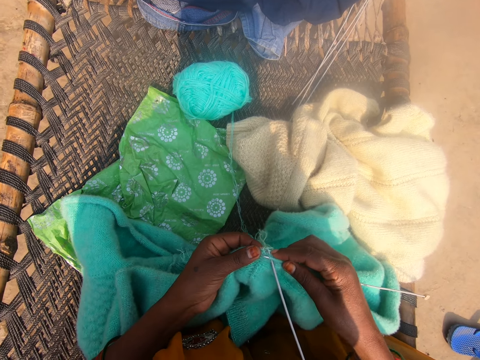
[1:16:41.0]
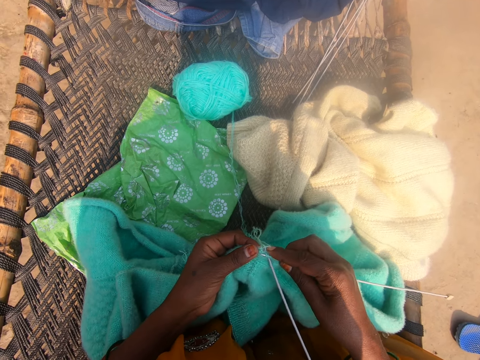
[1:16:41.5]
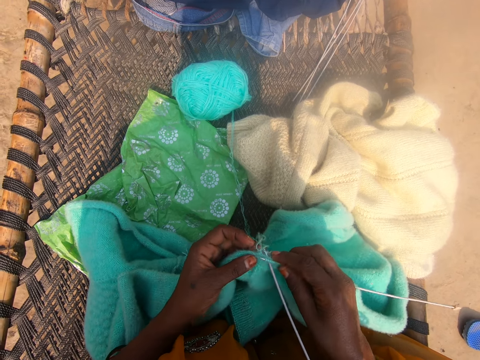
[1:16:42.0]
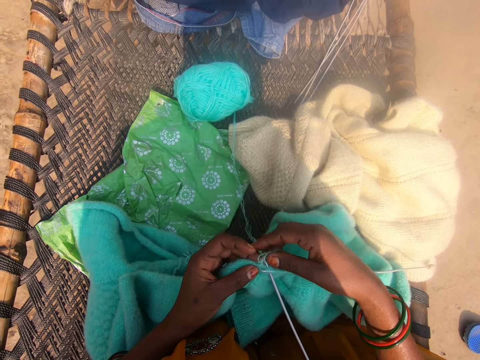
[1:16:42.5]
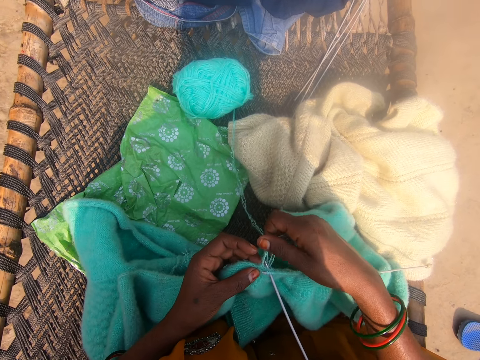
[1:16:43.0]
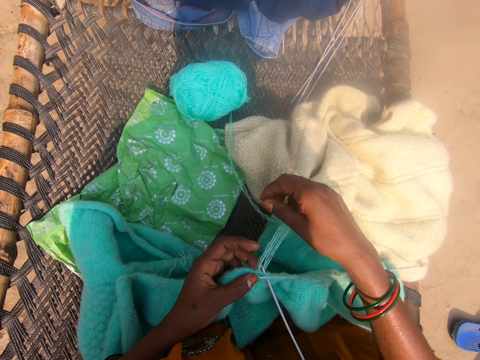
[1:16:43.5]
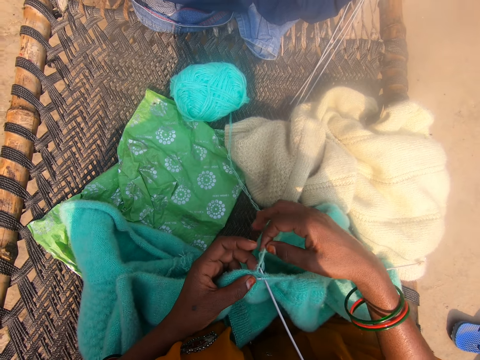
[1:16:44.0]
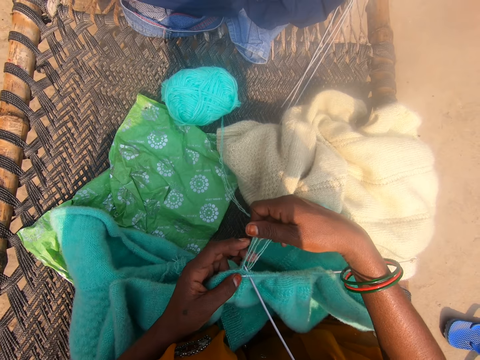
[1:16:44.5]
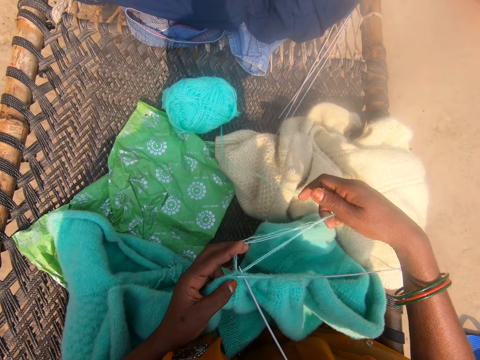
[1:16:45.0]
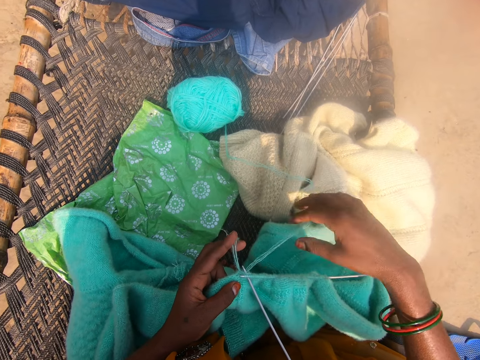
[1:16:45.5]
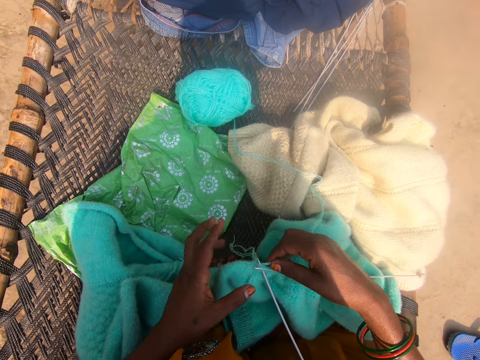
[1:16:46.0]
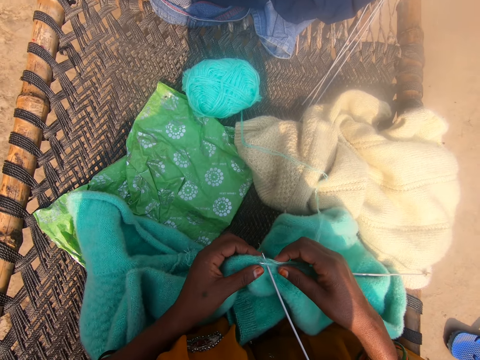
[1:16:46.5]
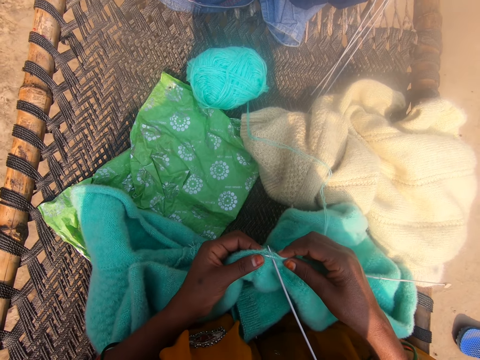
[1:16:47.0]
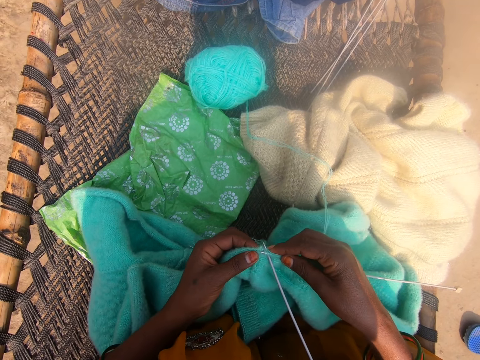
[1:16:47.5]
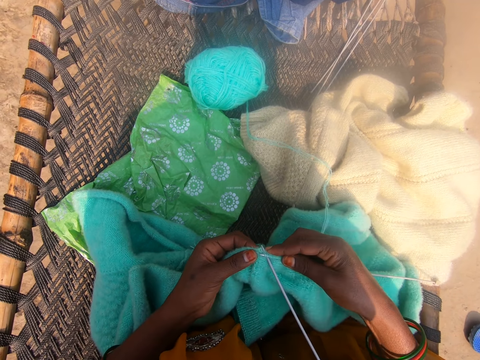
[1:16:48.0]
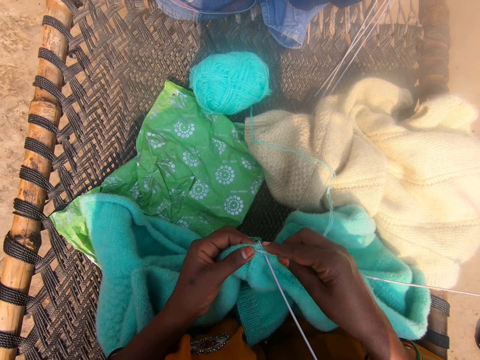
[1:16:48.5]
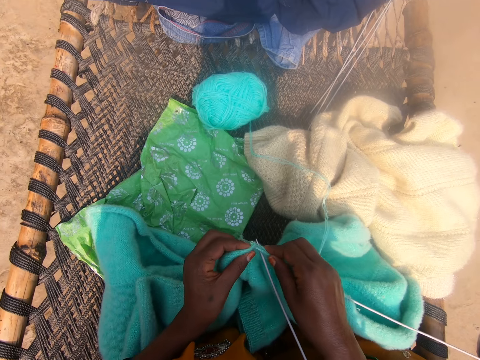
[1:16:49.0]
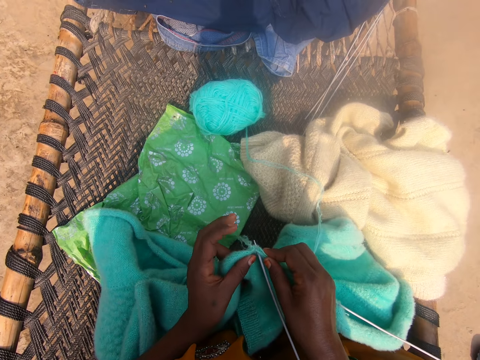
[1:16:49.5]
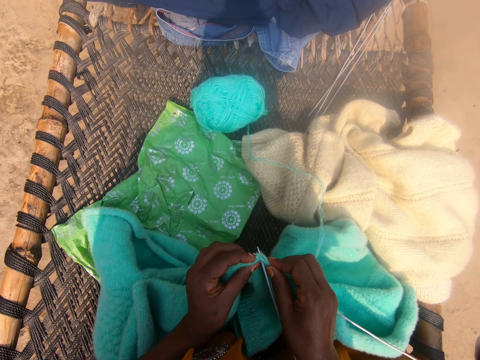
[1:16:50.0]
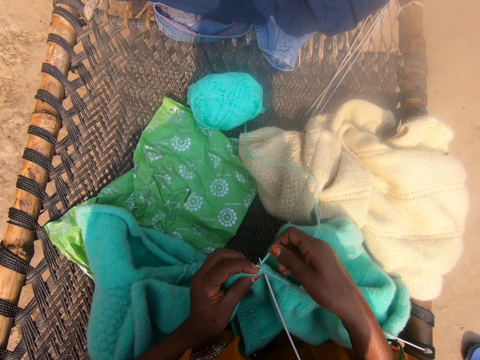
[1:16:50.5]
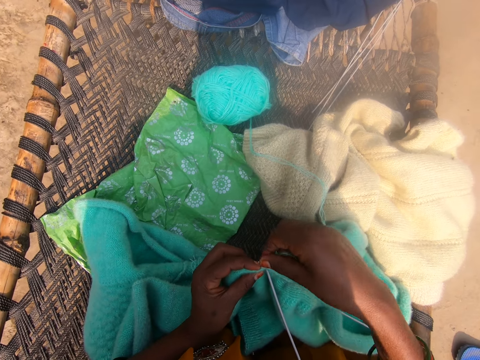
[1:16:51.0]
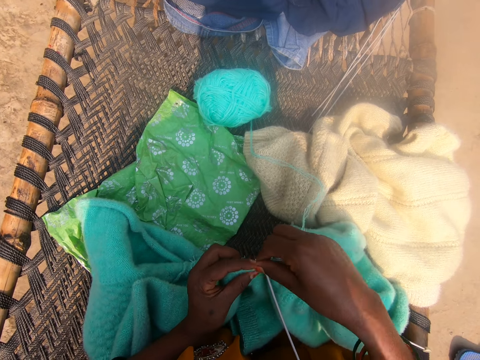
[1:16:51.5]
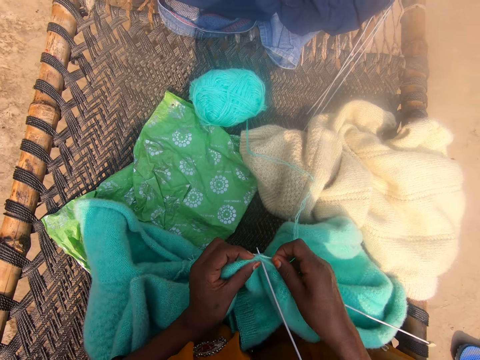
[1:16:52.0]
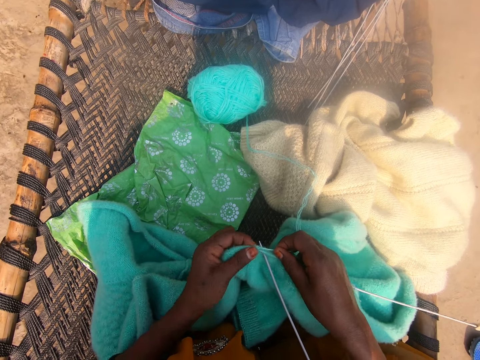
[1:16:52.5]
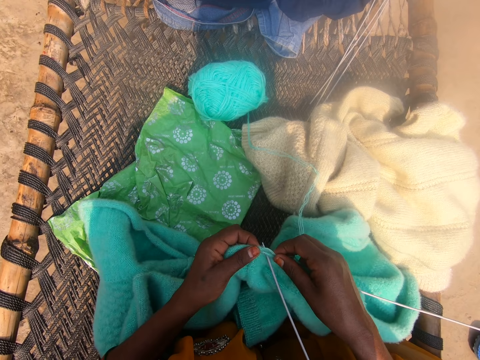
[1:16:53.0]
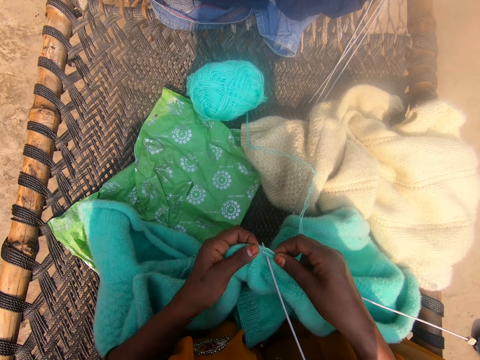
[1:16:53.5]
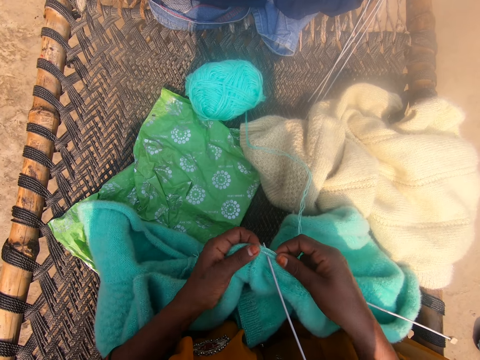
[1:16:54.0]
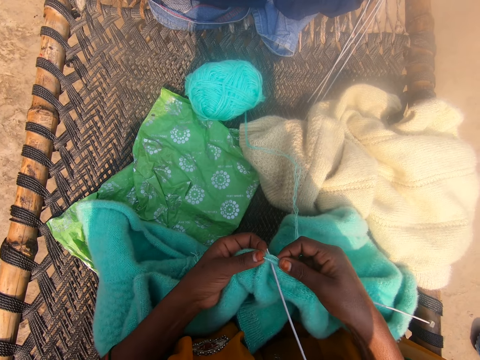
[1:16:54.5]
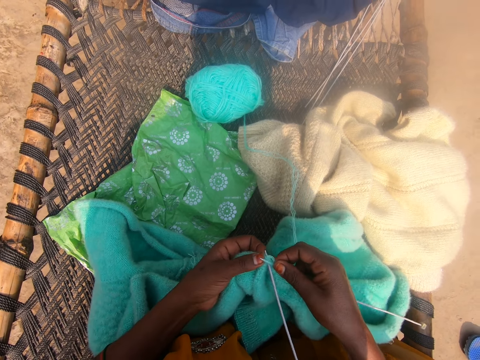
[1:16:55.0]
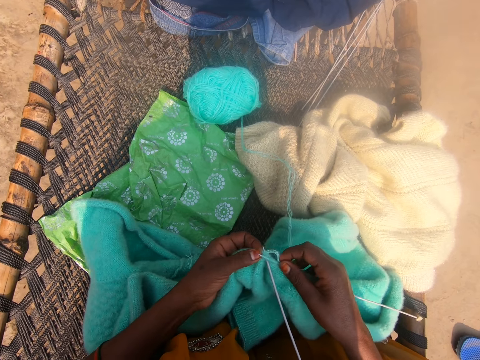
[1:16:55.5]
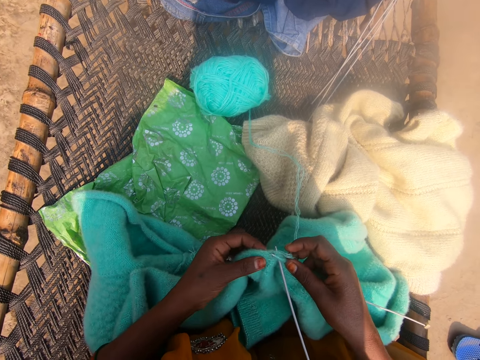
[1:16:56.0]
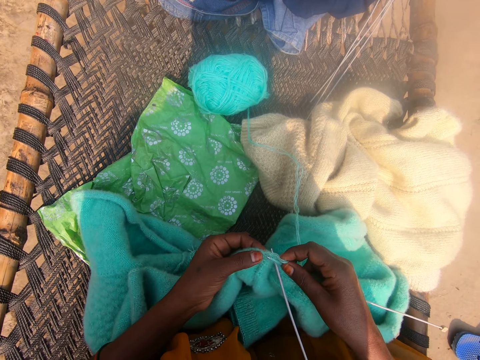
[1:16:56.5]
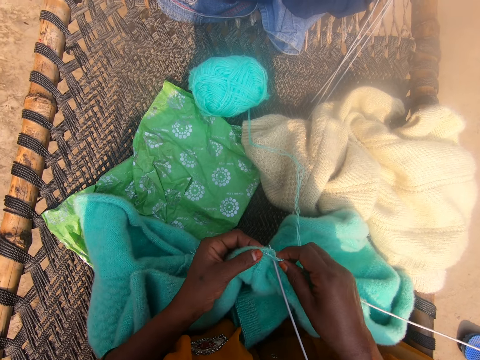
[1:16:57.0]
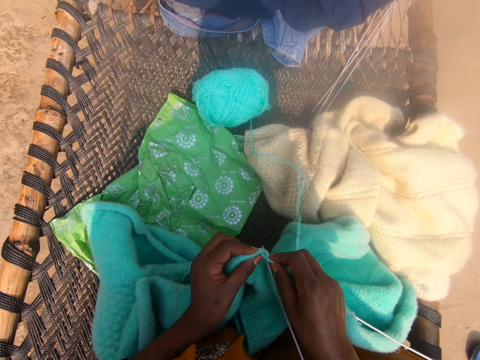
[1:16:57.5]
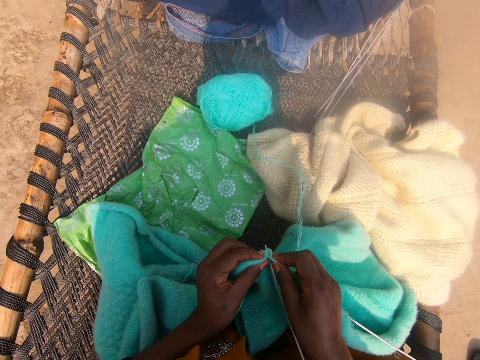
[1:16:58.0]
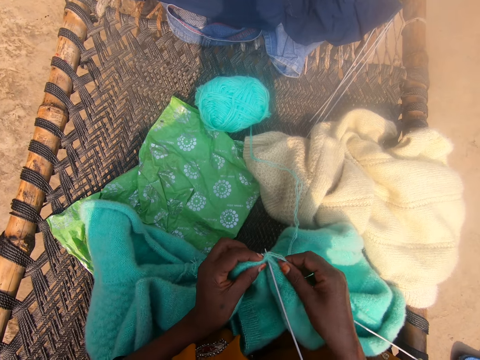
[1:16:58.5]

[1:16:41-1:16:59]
The camera wearer pushes the needle. She moves the thread. She pulls a string. She knits the cloth with the knitting needle in her hands. She touches the string. She weaves the fabric.

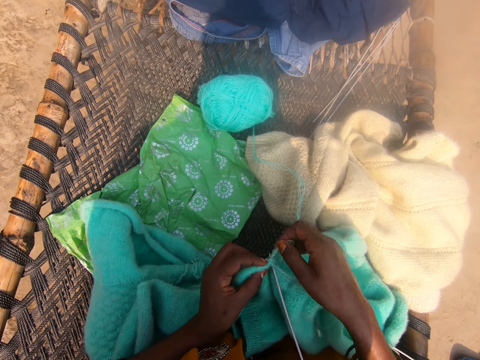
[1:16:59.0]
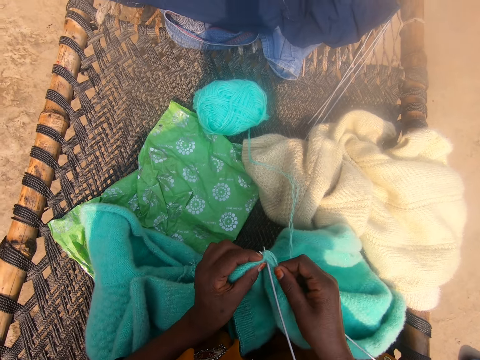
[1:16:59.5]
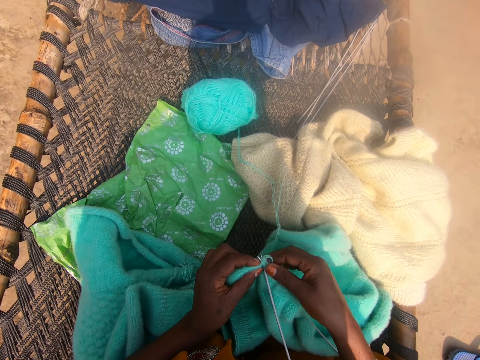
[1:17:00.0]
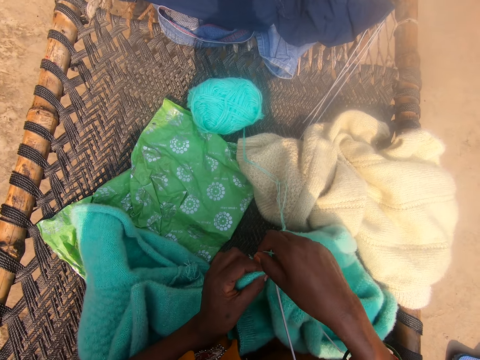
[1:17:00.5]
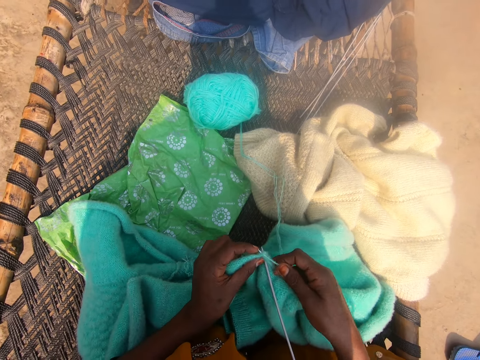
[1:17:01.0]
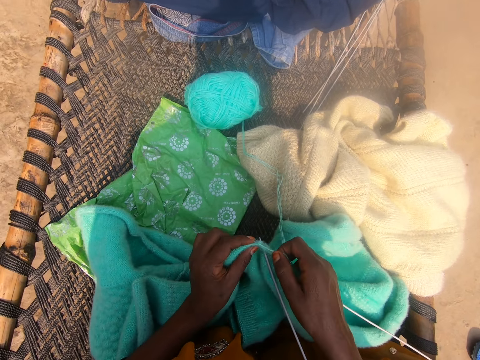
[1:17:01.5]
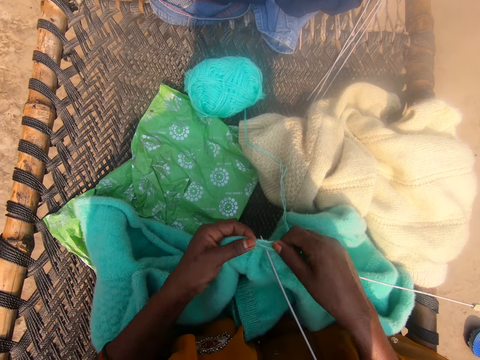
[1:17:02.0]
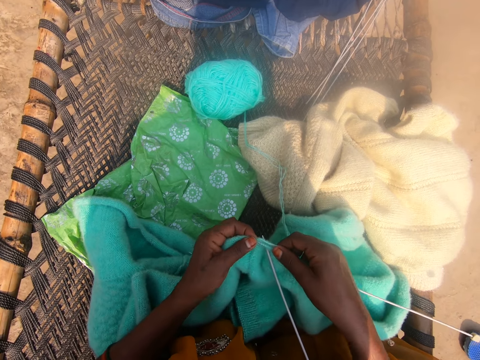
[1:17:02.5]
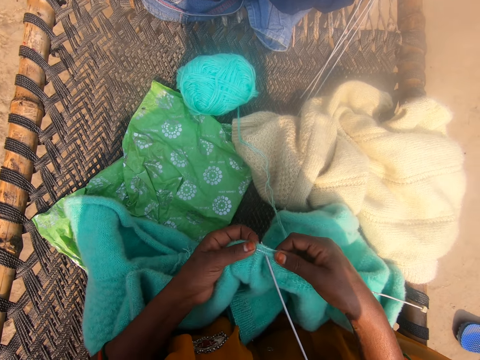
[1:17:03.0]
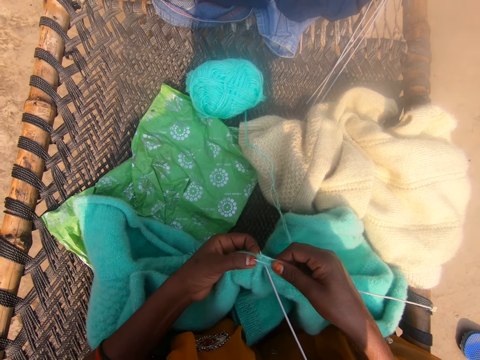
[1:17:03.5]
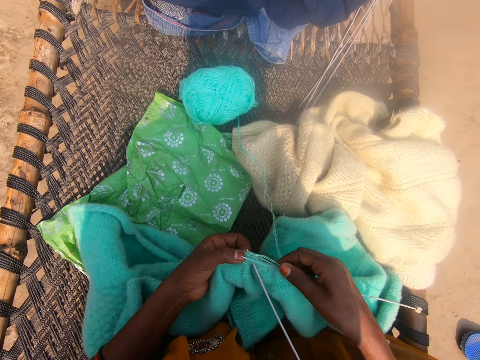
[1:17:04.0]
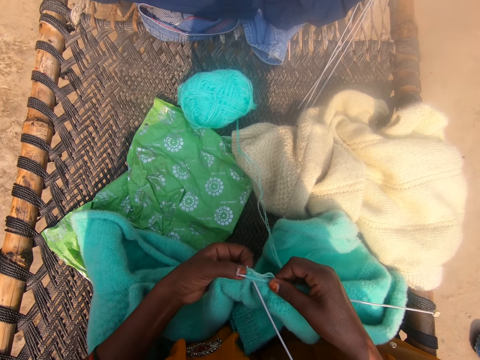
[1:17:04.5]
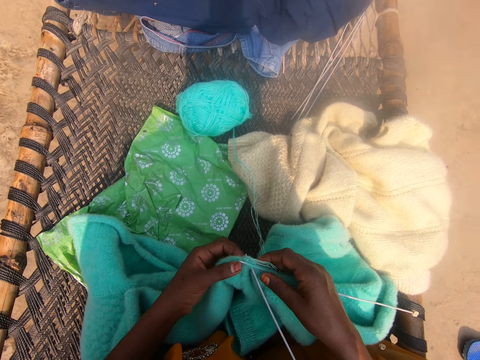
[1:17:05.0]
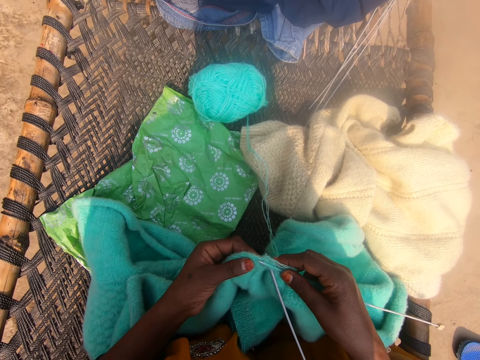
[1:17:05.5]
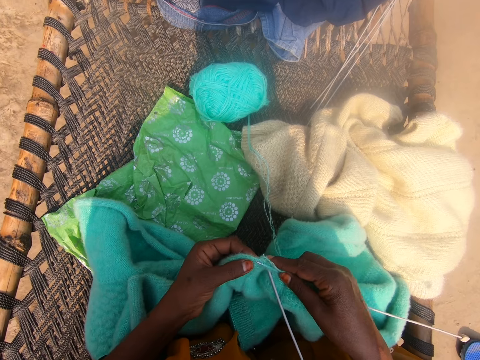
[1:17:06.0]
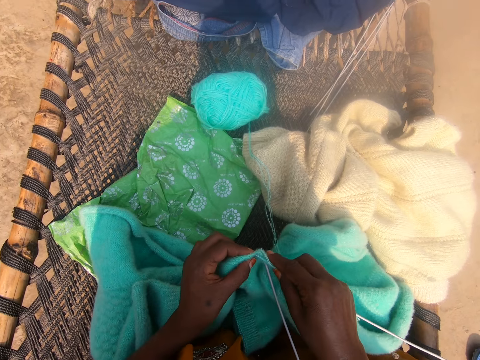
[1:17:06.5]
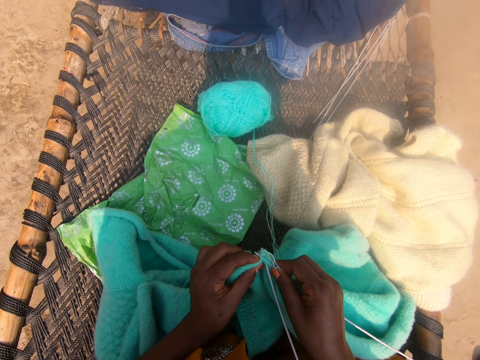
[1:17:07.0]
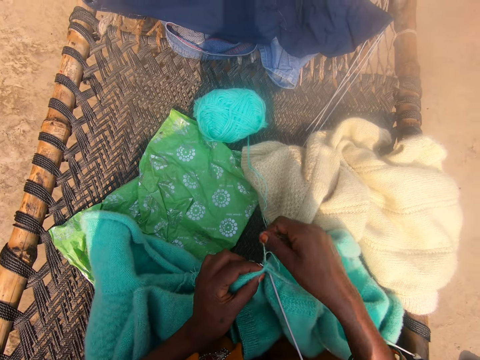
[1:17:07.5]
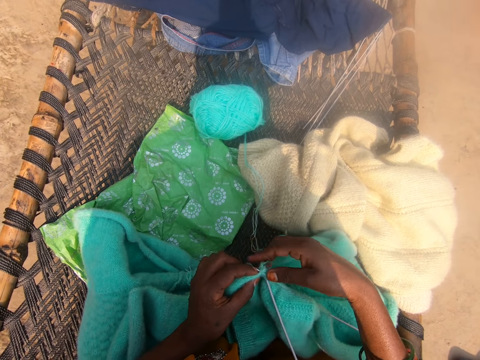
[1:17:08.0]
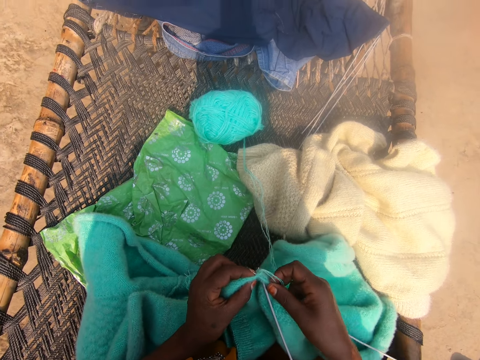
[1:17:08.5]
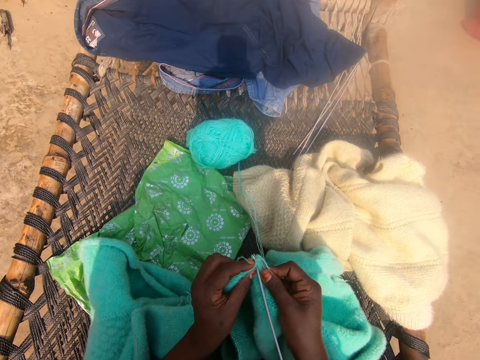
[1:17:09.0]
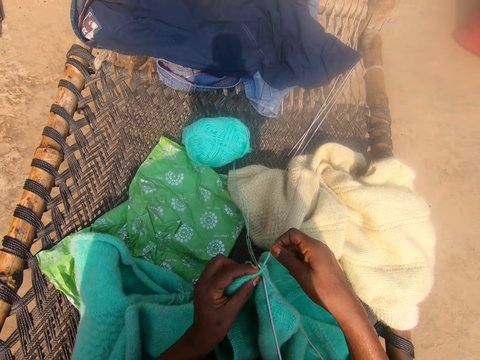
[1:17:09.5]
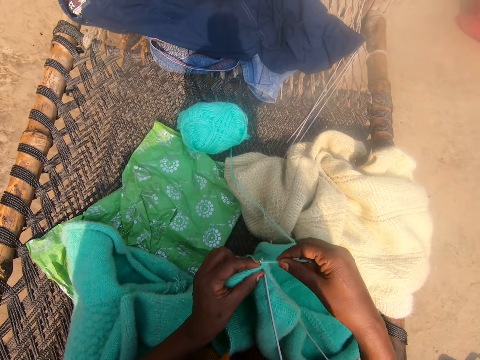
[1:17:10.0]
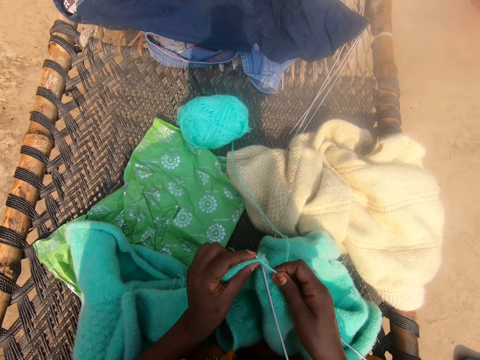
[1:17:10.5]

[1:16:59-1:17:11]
The camera wearer touches a string. They weave a fabric. They touch the string. They slightly lift the fabric. They touch the string.
